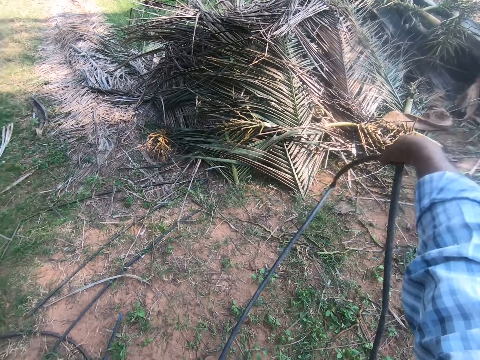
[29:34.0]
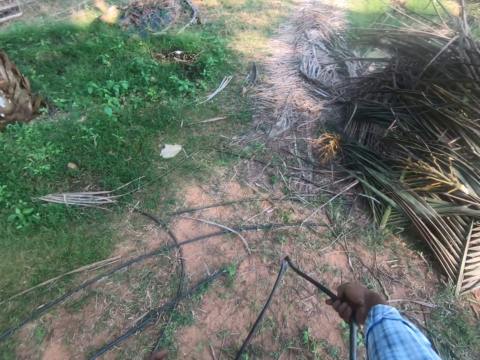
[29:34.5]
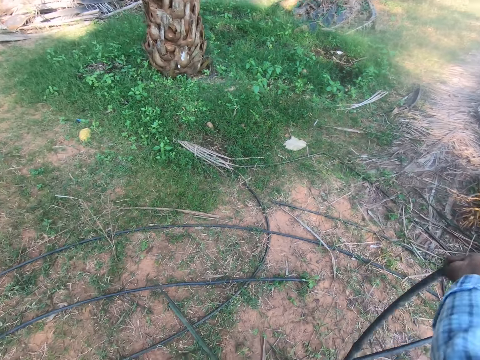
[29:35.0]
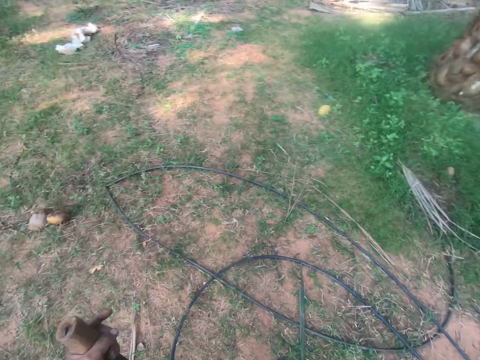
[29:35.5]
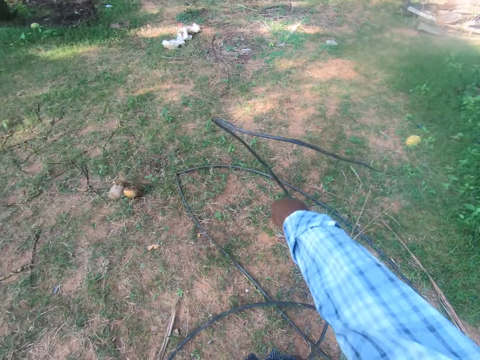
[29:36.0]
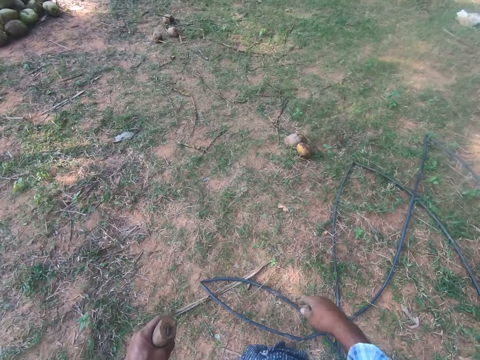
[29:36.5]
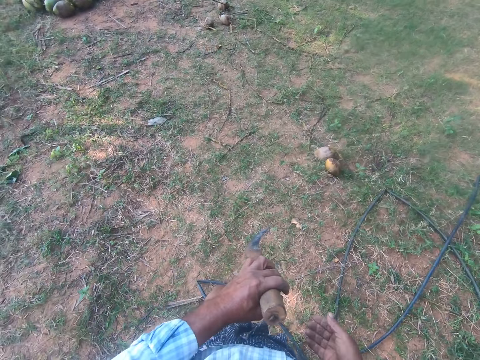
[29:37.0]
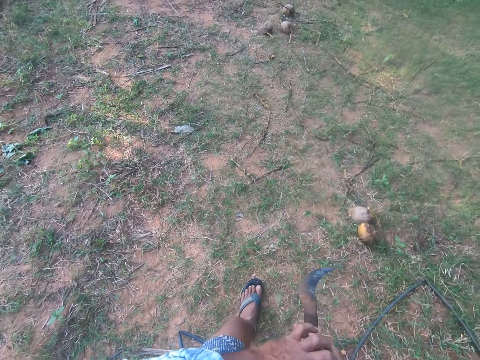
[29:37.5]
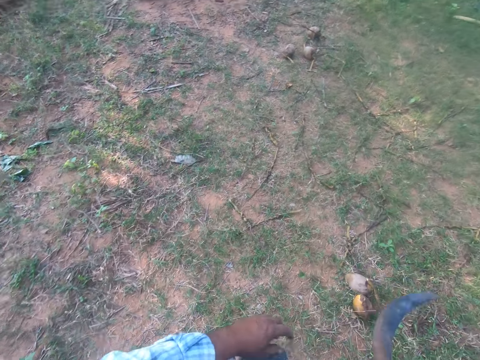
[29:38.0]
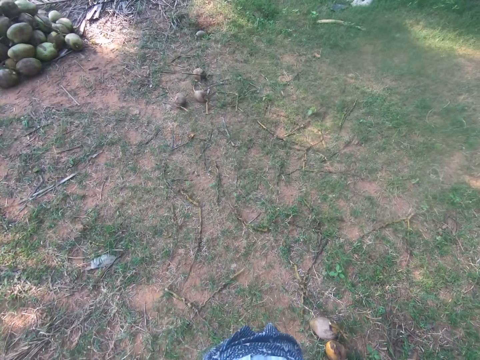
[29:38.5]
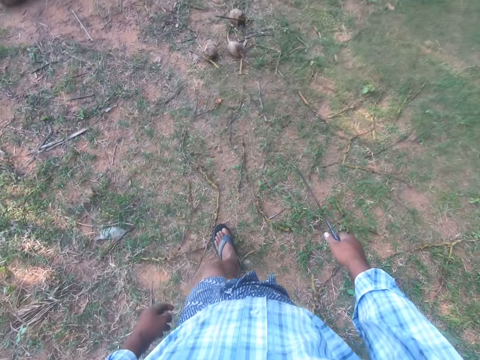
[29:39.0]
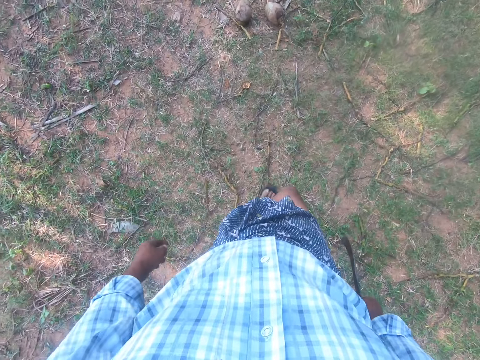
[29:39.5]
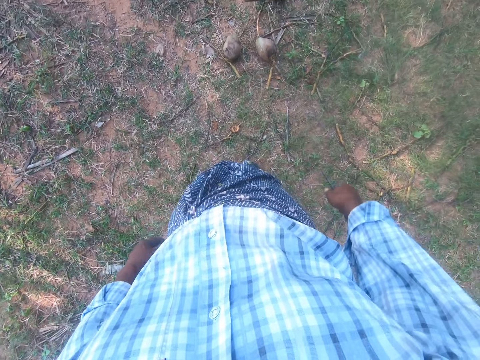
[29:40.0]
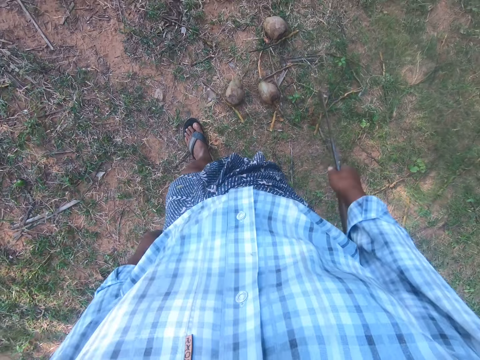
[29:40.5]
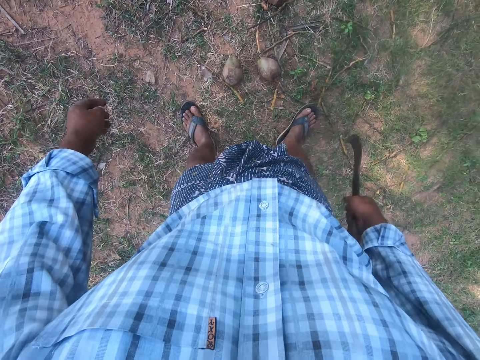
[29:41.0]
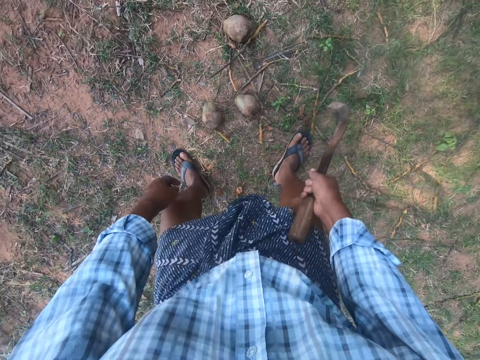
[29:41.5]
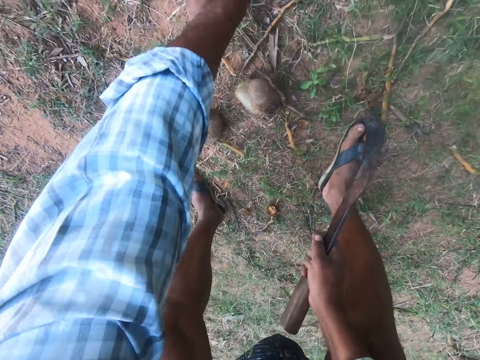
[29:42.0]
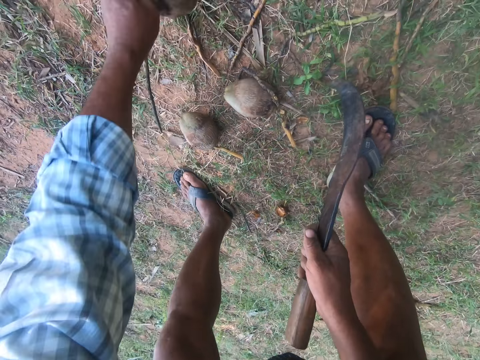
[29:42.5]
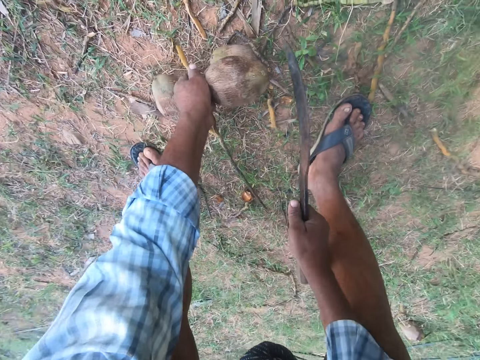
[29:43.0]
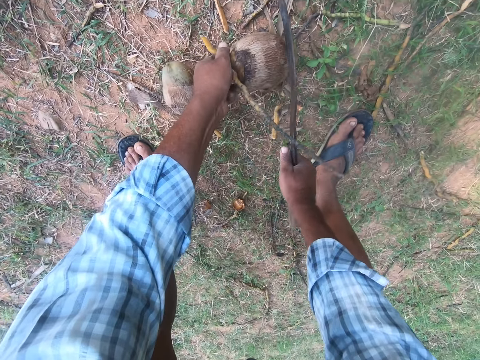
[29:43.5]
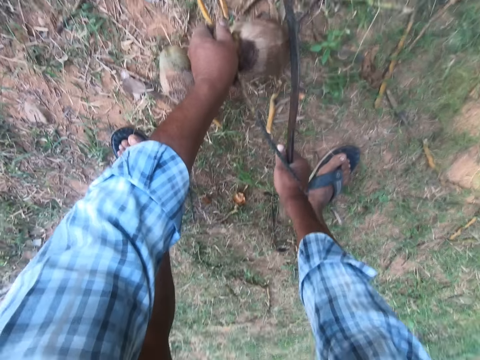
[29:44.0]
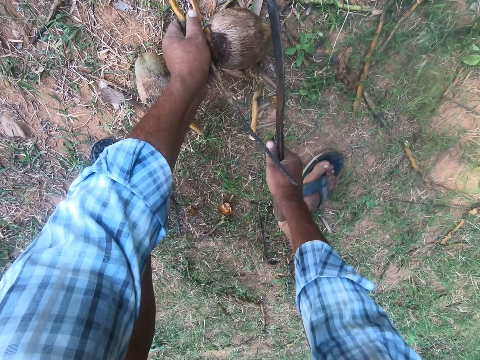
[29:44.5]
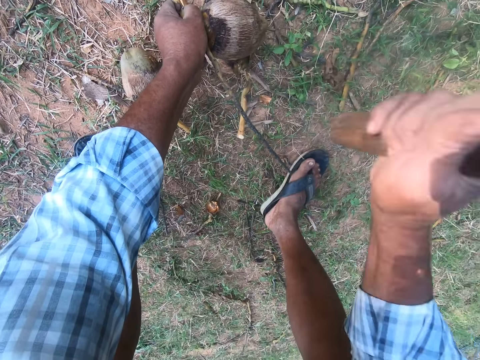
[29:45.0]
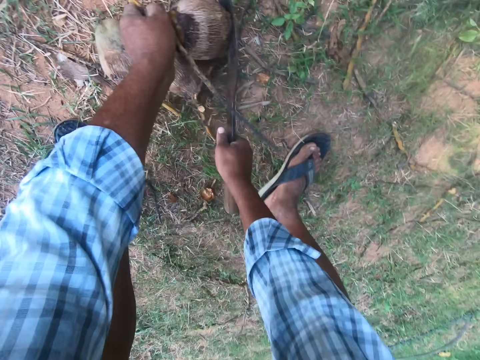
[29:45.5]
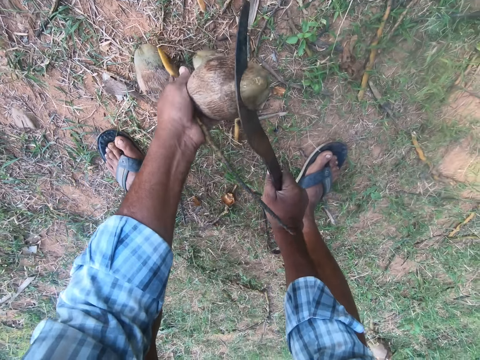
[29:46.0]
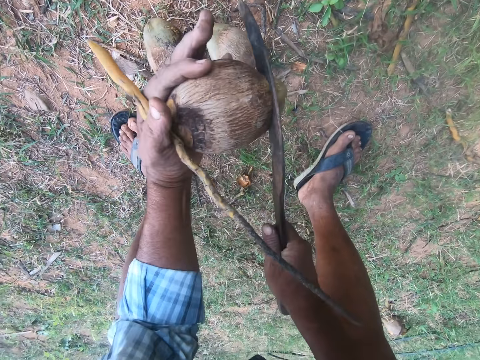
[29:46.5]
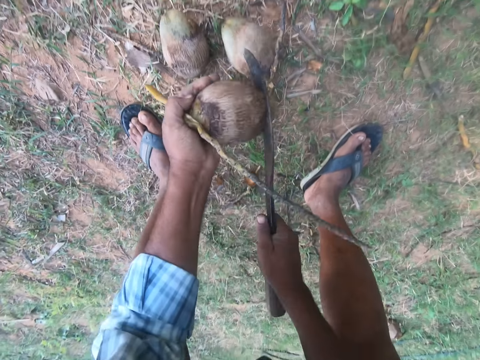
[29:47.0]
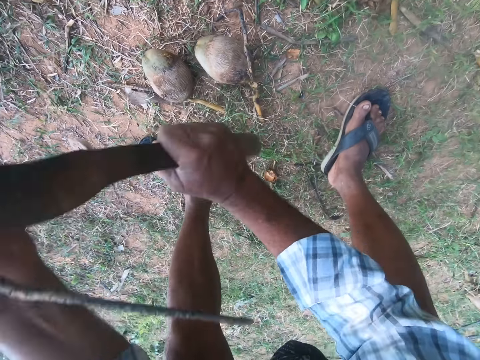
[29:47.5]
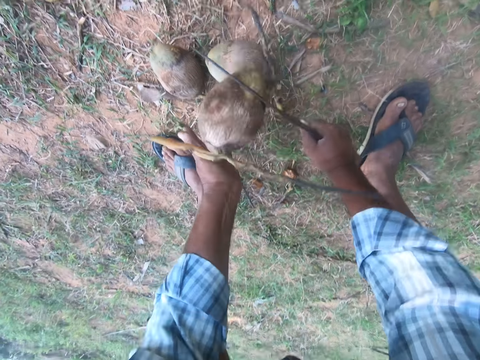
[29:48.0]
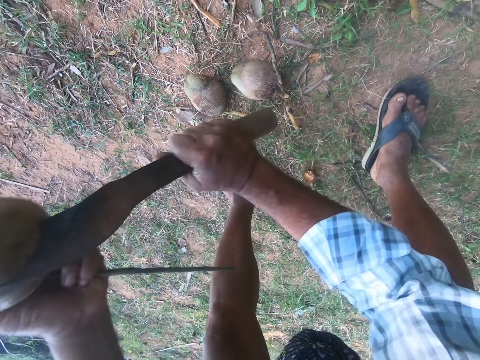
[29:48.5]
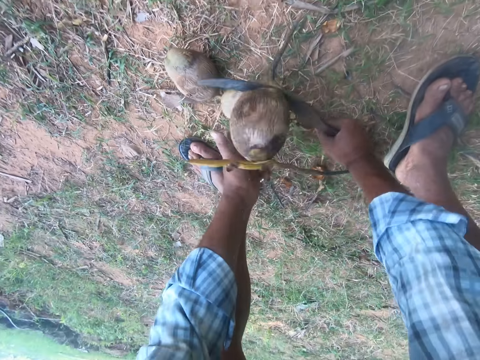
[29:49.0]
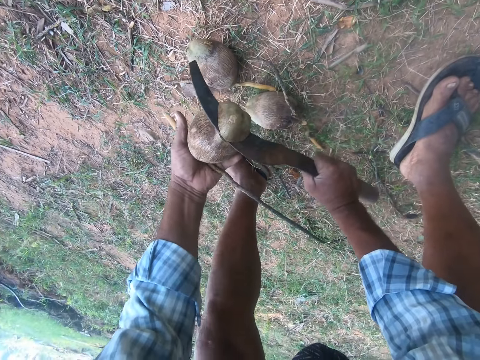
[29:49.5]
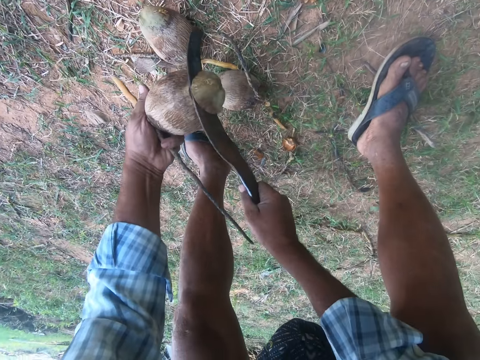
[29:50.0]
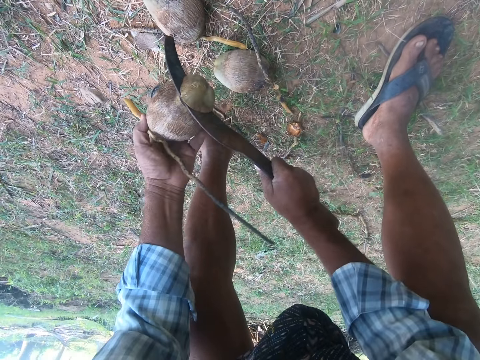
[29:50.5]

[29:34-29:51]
The camera wearer drops the rope on the ground. They walk around the garden. They pick up a coconut on the ground, put the coconut on another coconut and hit the coconut using the machete. They cut the coconut using the machete. They lift the coconut. They hit the coconut on another coconut. They break the coconut with the sickle on the ground. They lift the coconut. They hit the coconut on another coconut.

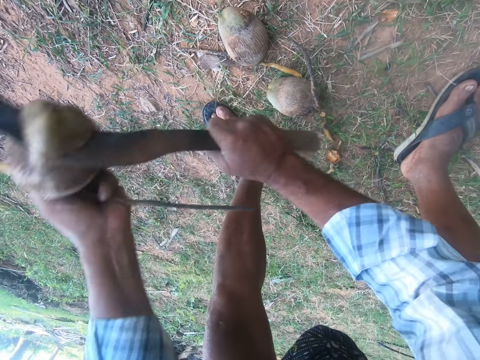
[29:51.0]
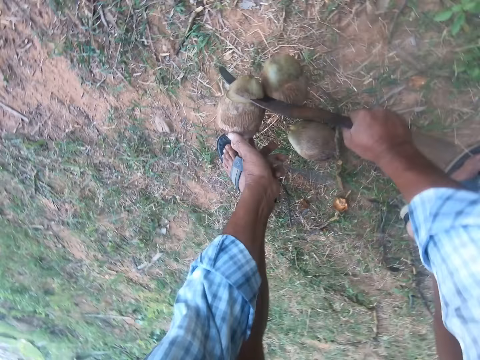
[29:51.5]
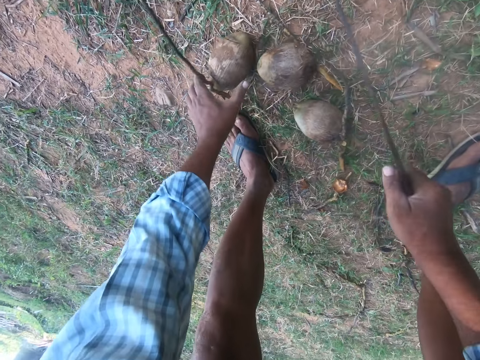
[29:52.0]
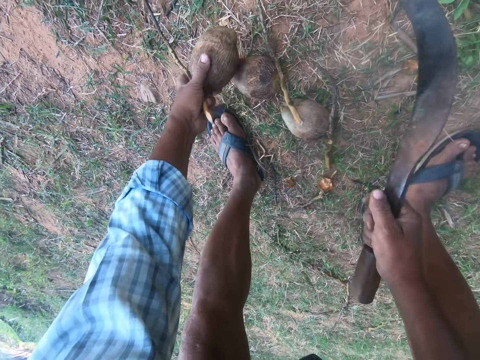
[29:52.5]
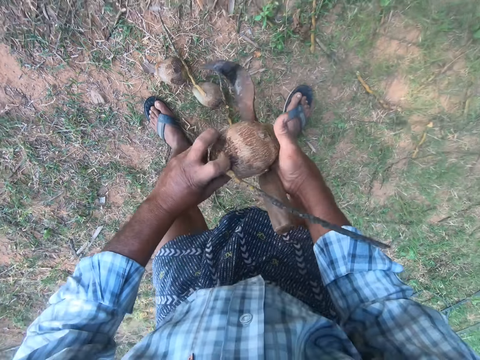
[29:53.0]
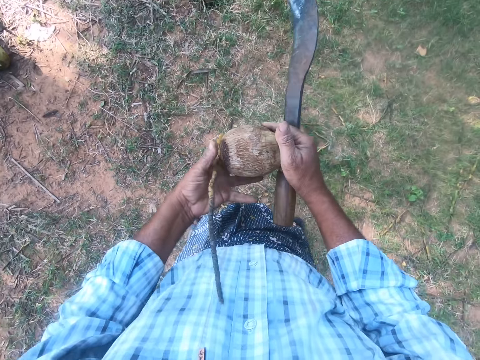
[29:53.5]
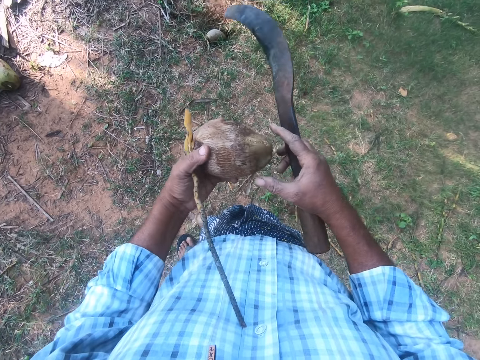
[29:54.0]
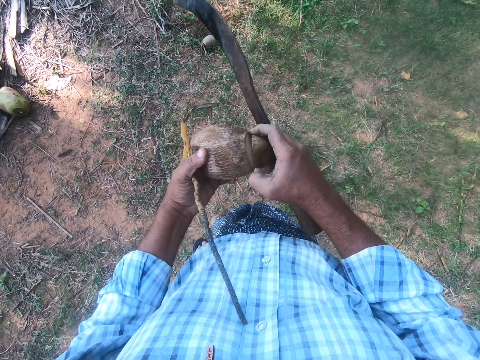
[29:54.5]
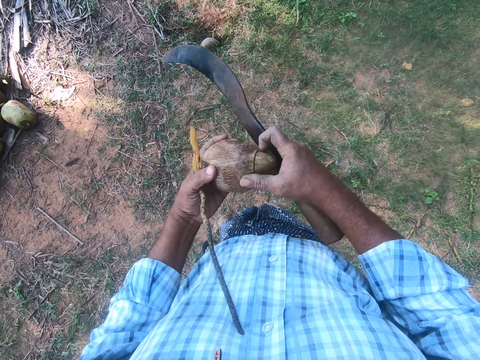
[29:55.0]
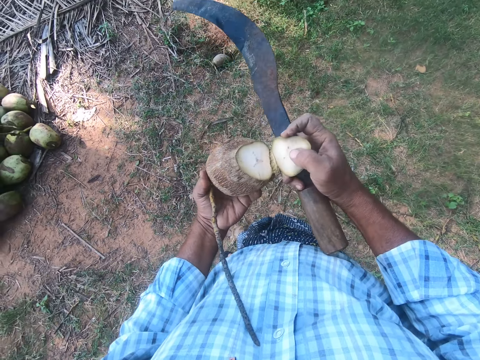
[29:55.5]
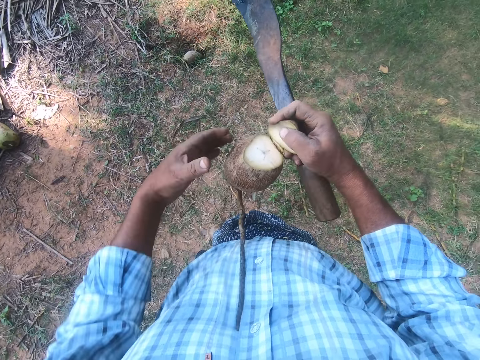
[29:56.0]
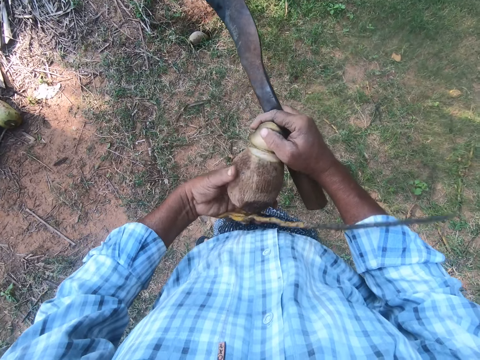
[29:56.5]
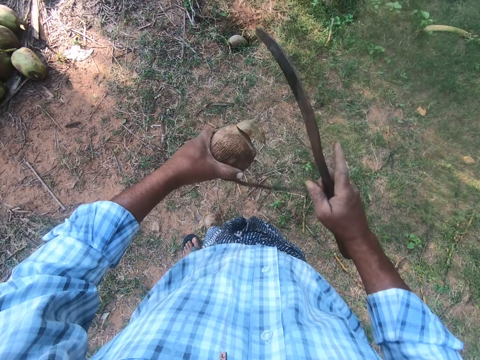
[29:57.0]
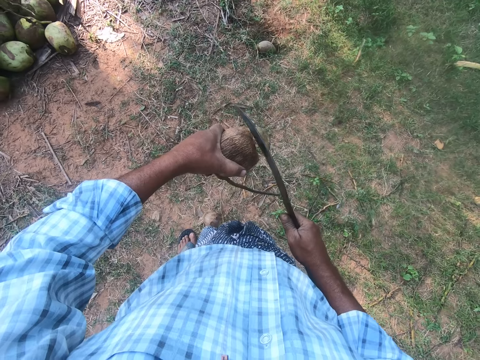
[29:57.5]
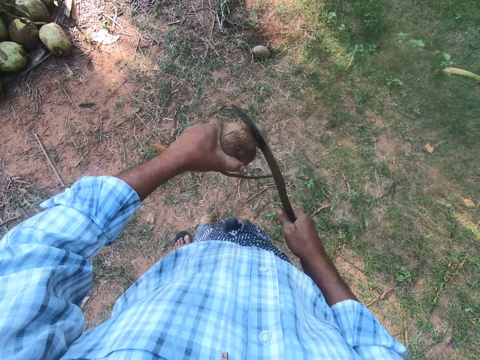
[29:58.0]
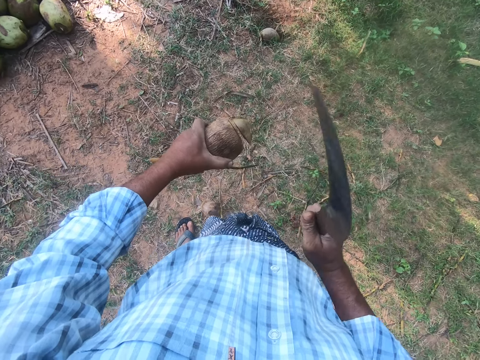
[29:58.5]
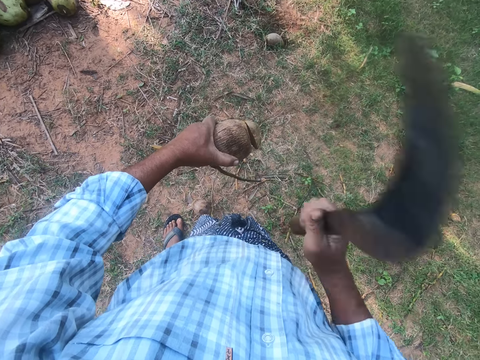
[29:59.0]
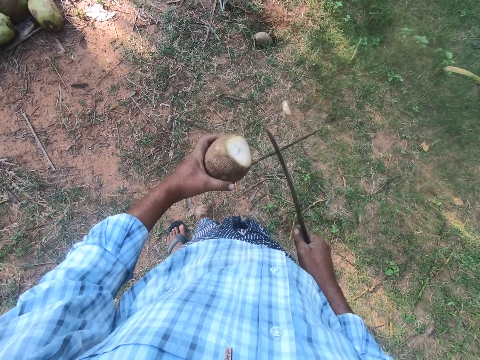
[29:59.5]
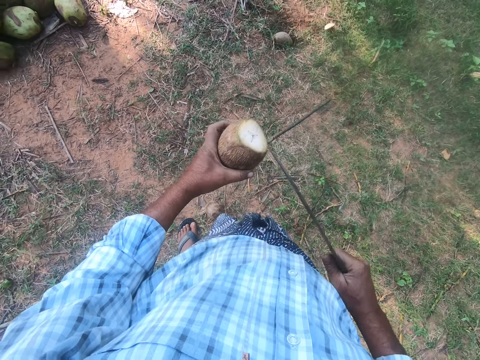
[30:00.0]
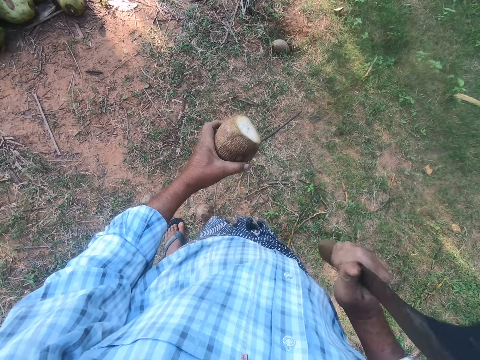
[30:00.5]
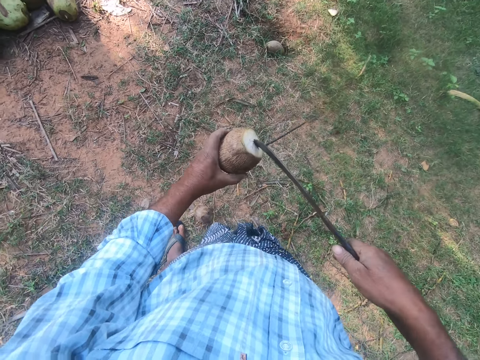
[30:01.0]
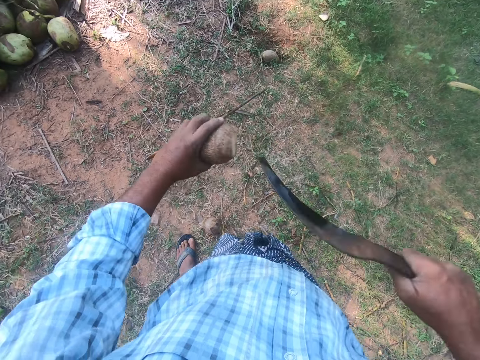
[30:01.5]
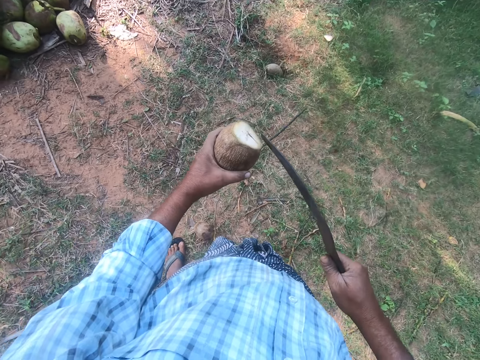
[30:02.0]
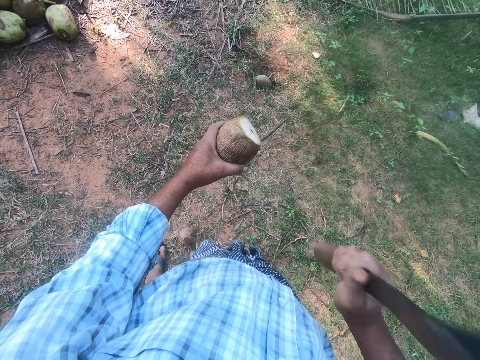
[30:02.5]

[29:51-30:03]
The camera wearer lifts a coconut. They hit the coconut on another coconut. They pick a coconut. They open the coconut. They cut the coconut using the machete repeatedly.
